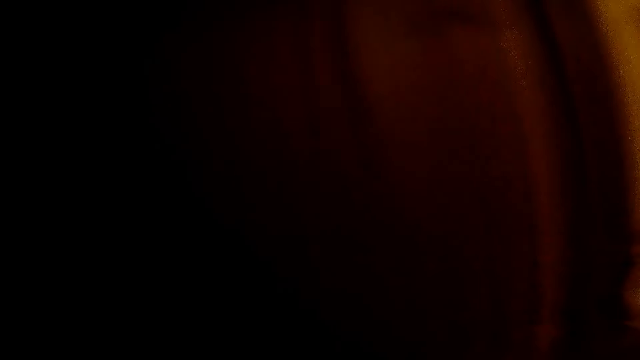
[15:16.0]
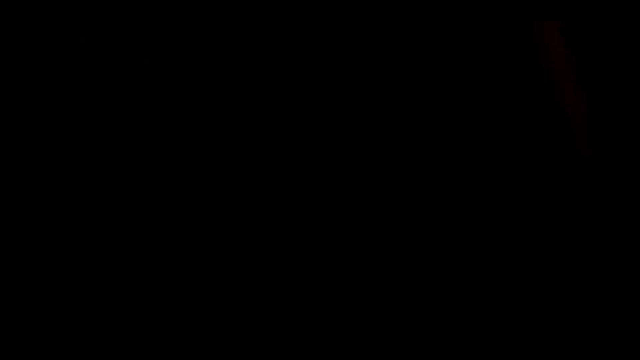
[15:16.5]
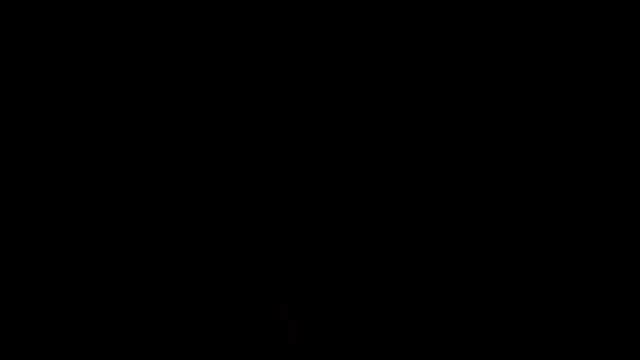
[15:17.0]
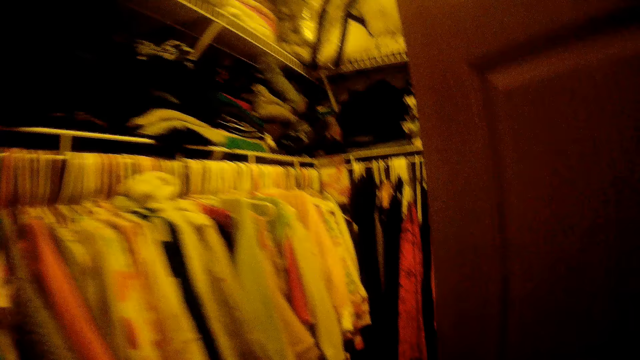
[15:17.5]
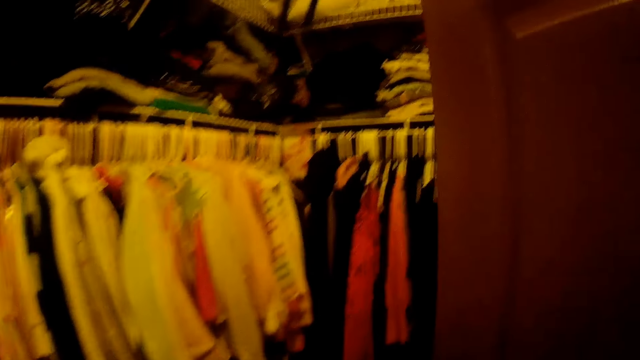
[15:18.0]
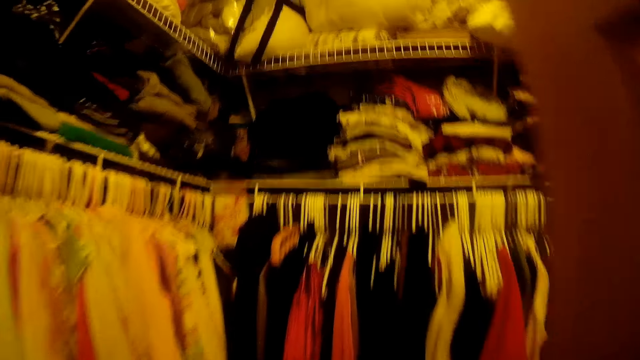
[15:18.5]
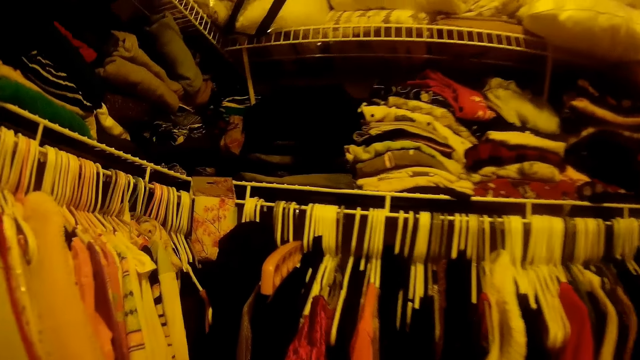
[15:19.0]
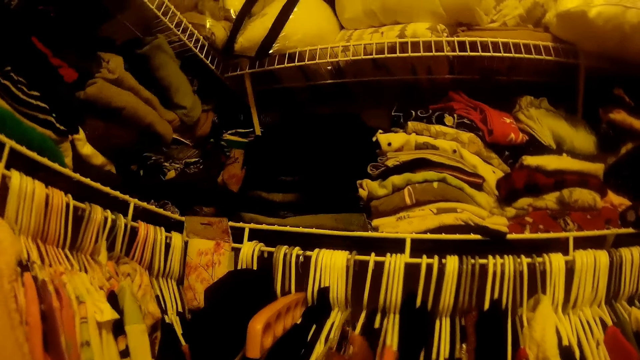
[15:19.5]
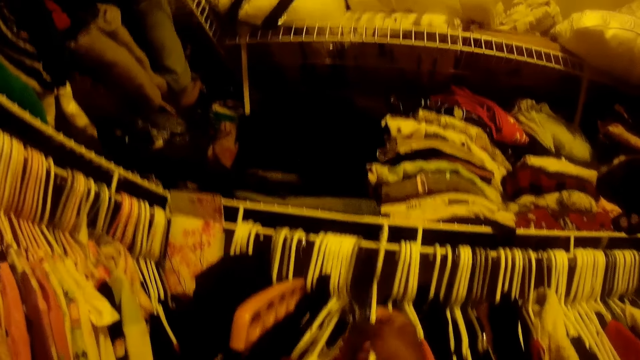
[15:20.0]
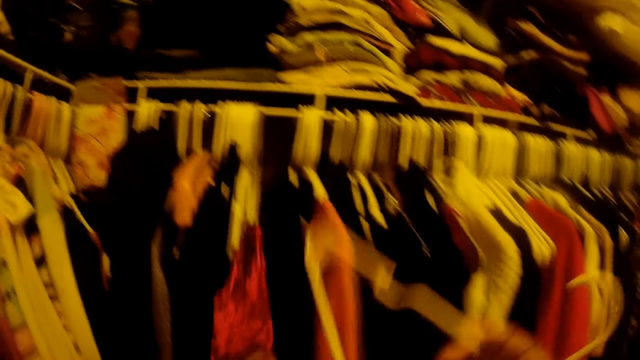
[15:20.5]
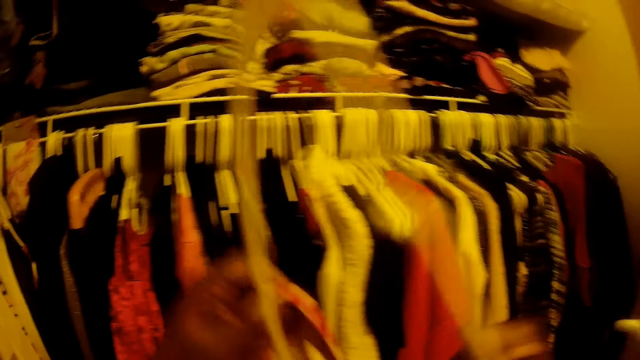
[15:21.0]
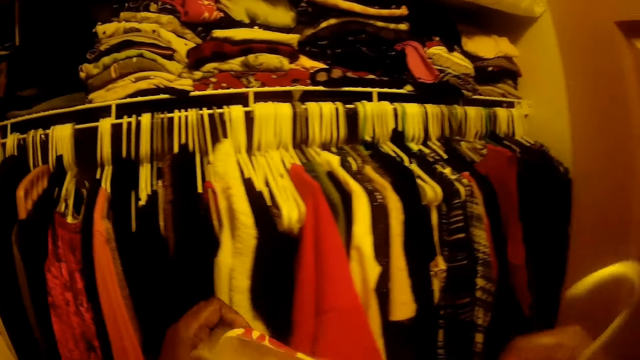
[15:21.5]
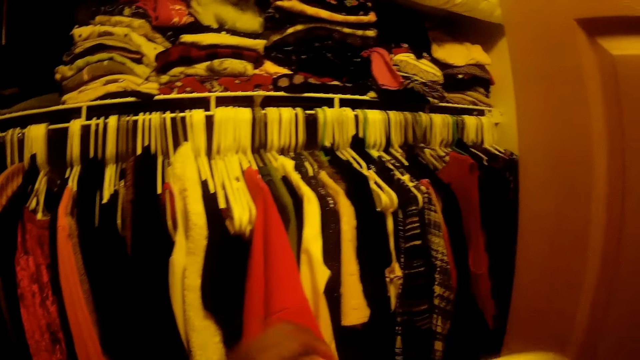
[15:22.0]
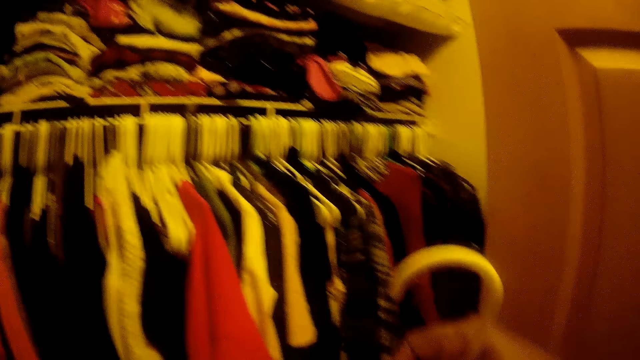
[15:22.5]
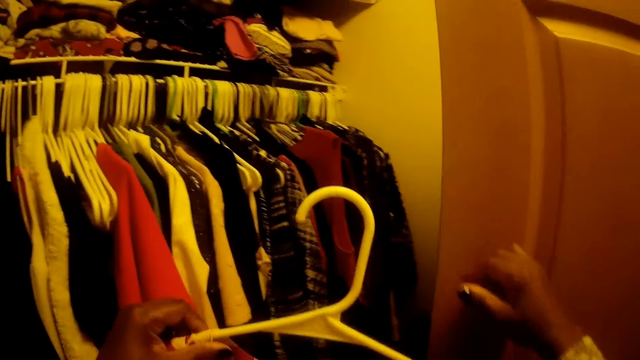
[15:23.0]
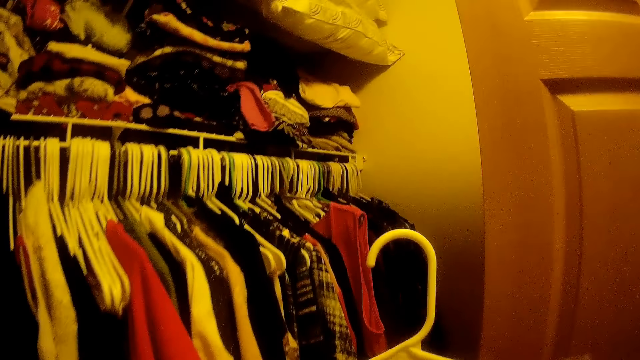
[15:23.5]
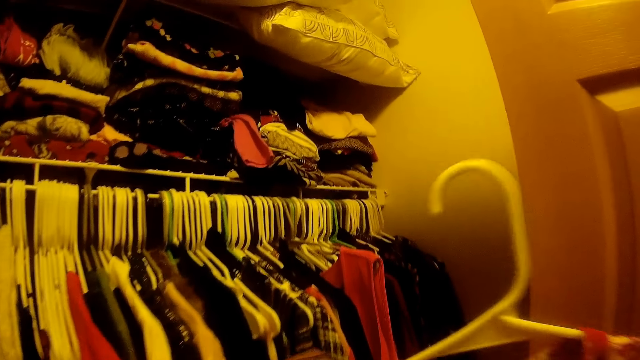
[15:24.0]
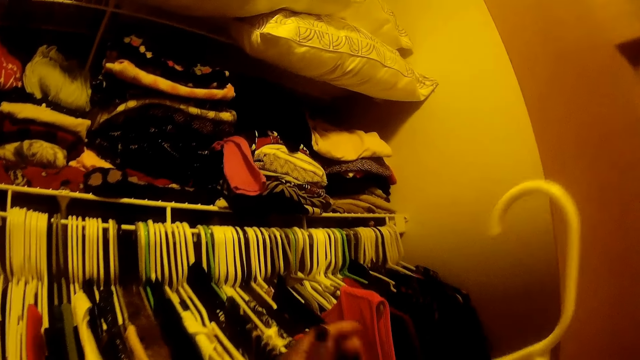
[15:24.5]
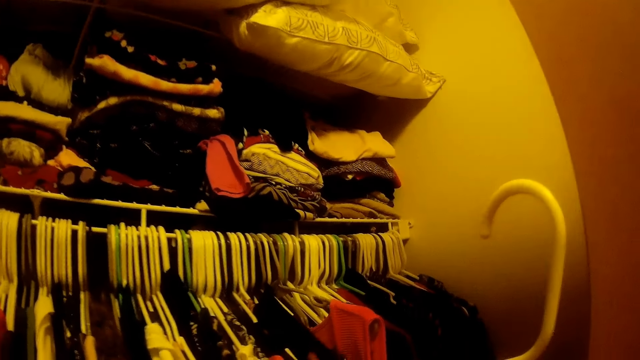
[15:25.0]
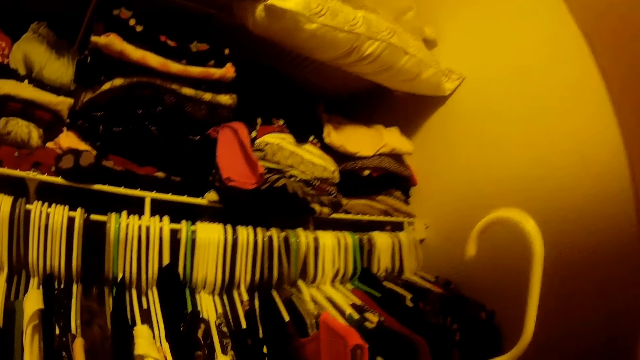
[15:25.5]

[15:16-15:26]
The camera wearer removes a hanger from the clothing rack with her right hand. She places the cloth on the hanger with her left hand. She pushes a door with a hand.

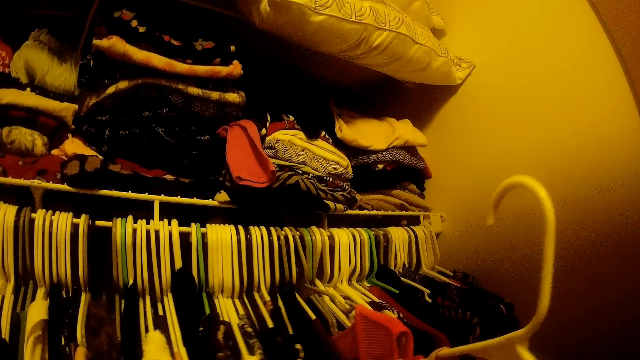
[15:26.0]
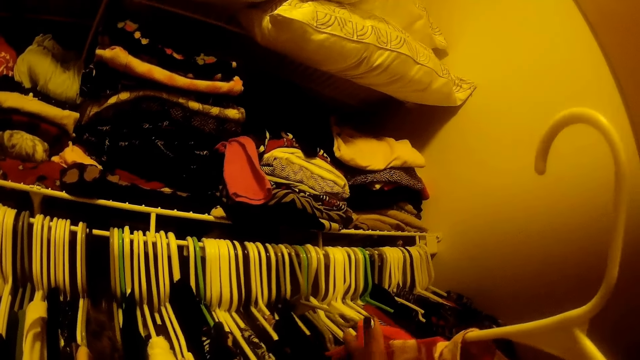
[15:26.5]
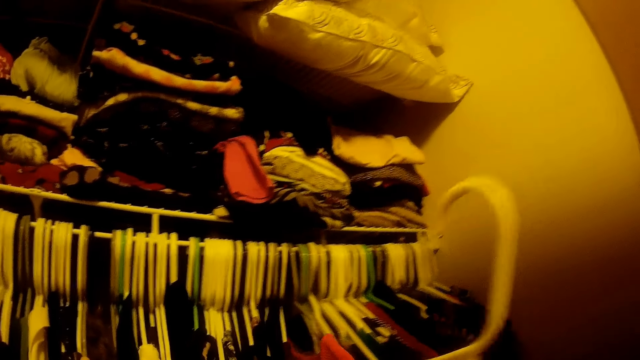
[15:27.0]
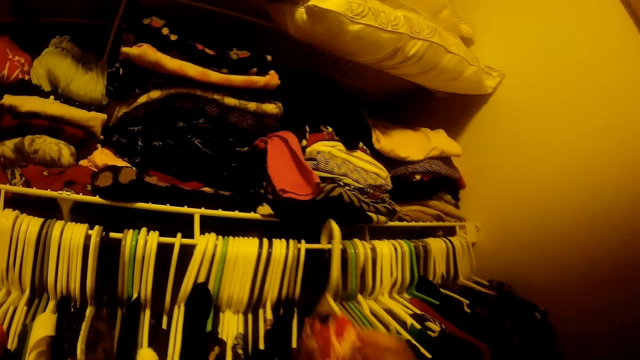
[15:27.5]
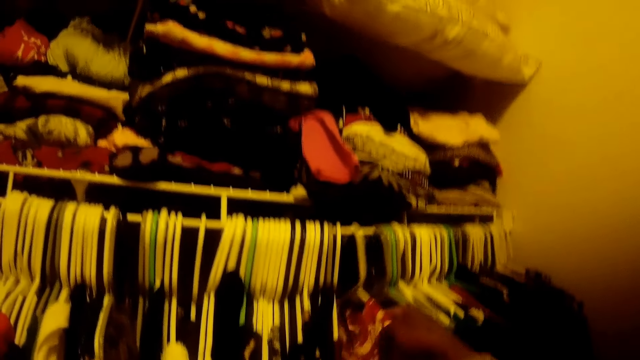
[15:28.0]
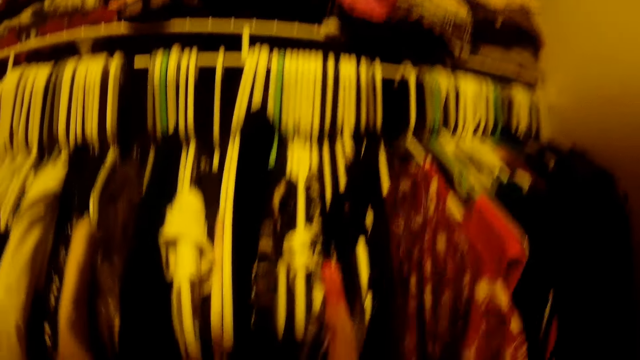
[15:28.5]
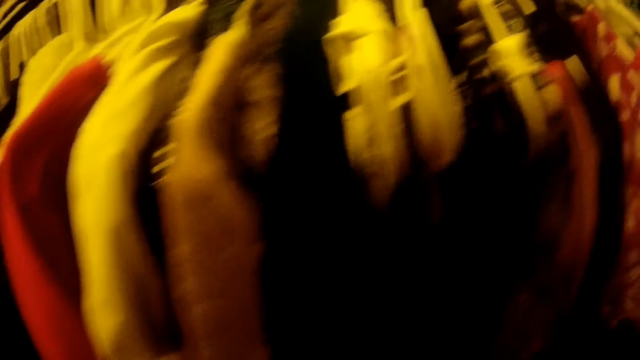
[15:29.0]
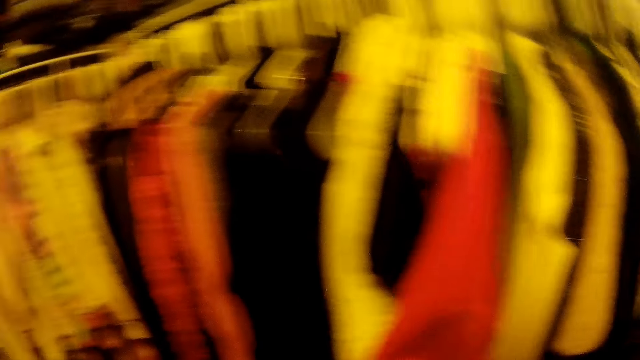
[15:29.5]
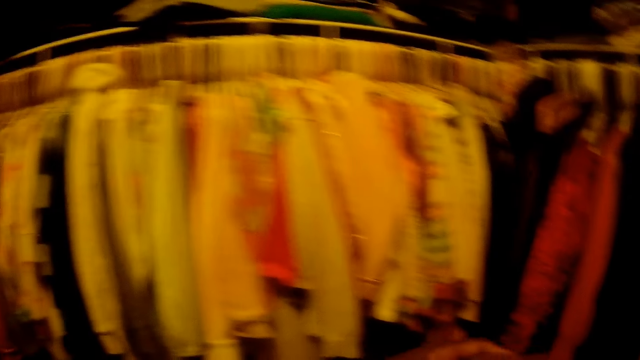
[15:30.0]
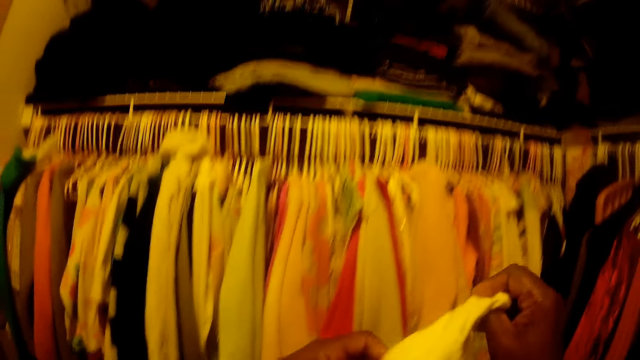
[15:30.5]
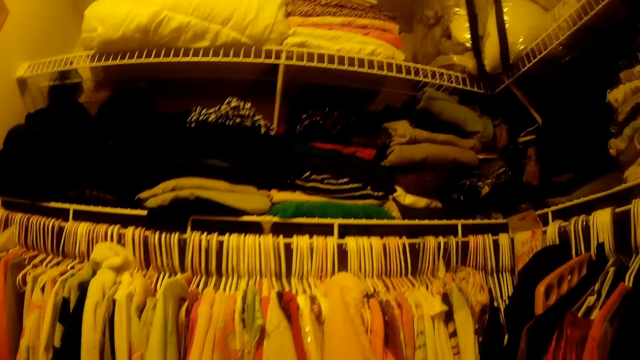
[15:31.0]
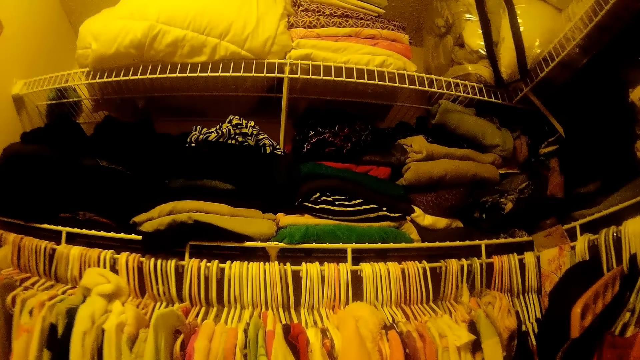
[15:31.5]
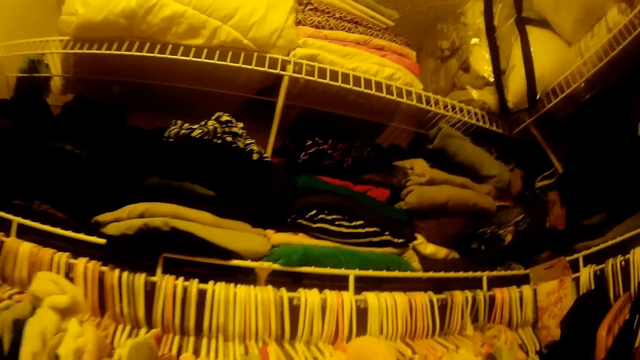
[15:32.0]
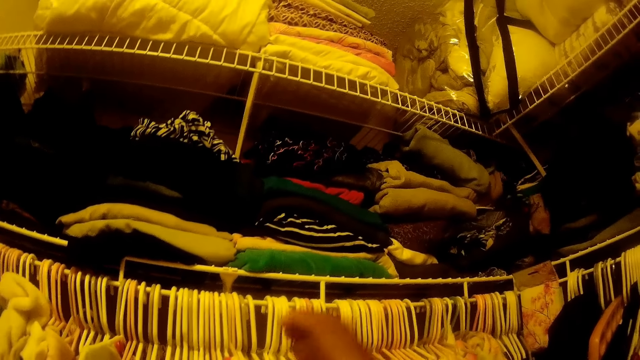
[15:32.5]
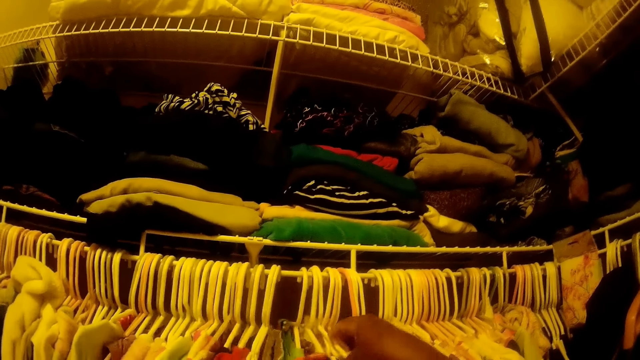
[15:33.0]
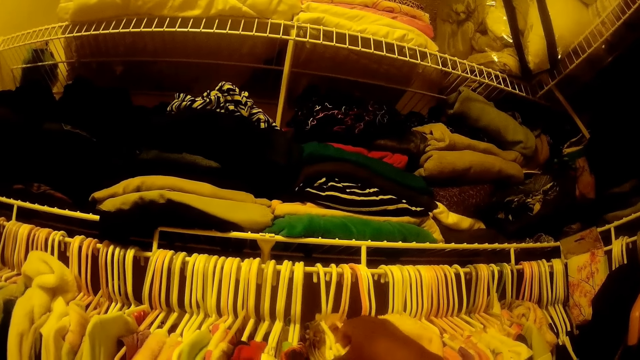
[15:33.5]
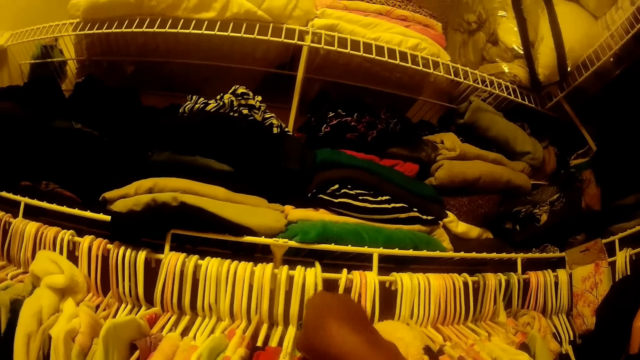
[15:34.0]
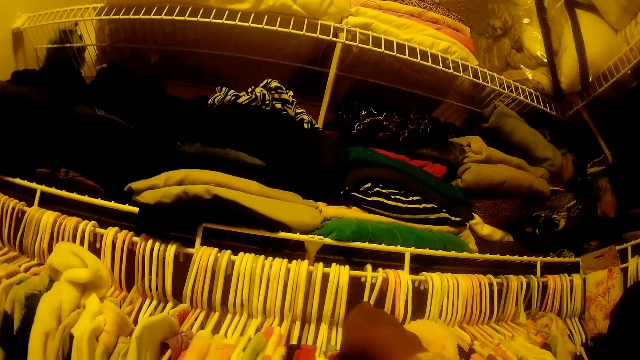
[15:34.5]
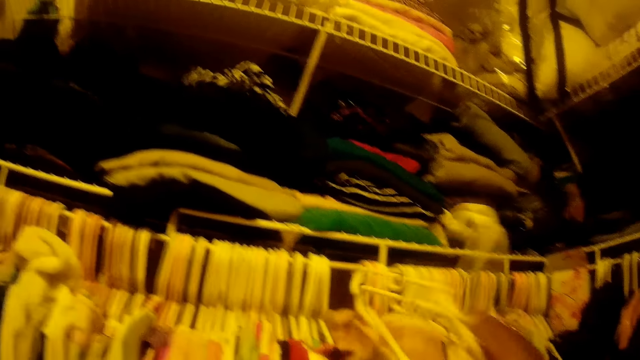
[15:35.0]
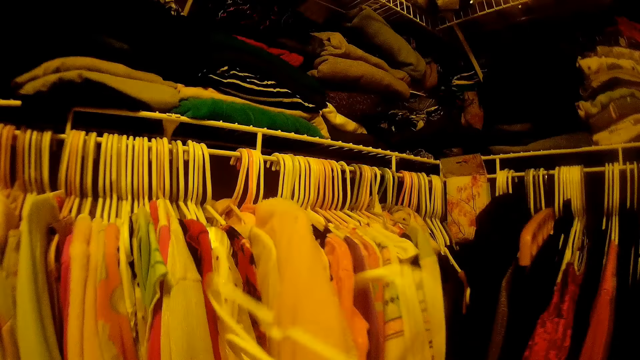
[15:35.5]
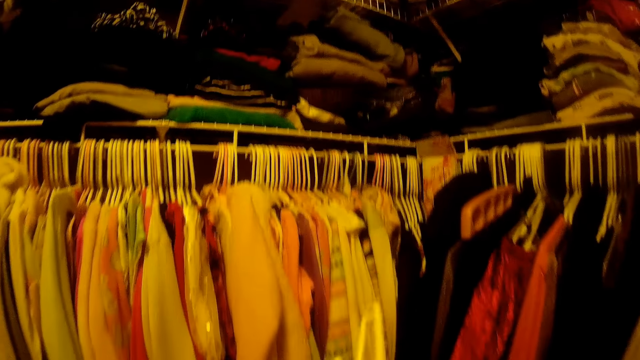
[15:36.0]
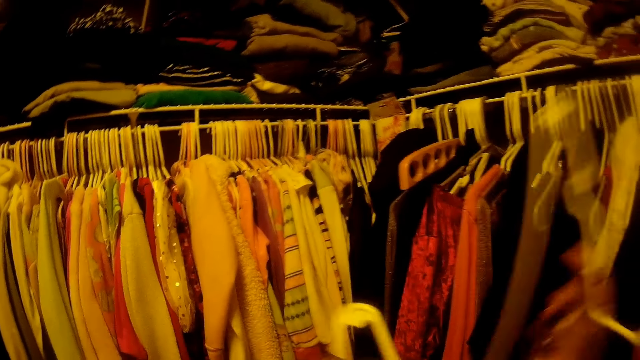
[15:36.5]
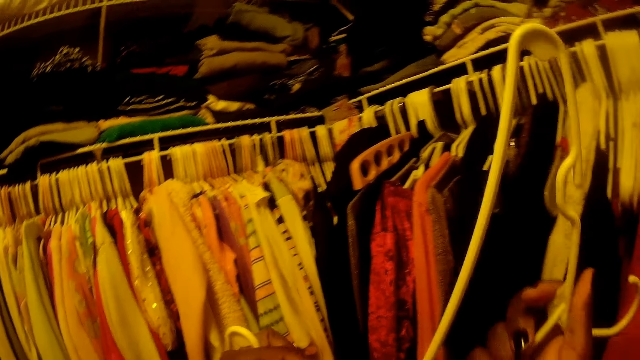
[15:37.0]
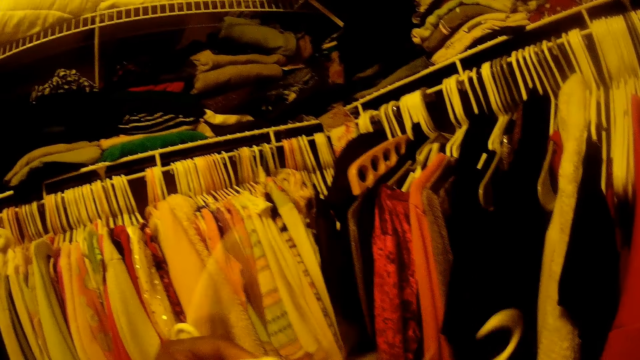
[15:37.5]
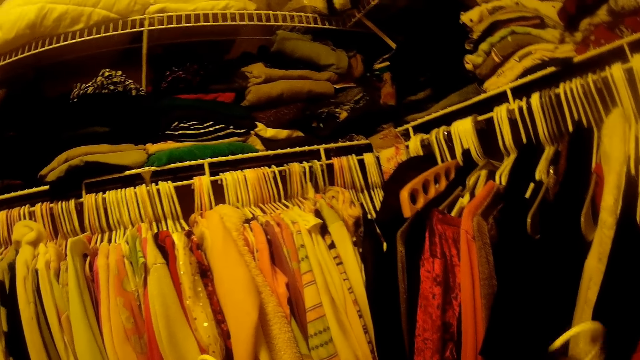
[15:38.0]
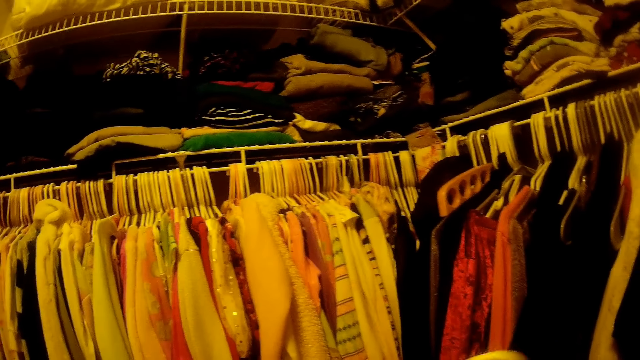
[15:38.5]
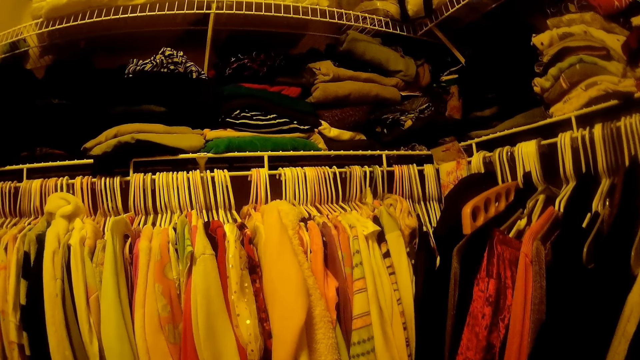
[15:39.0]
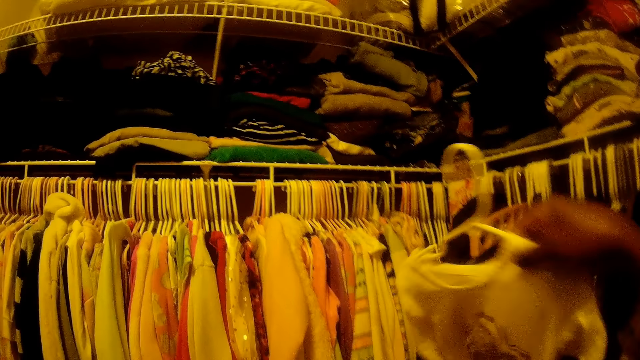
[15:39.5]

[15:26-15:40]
The camera wearer moves some clothes on the clothing rack with her left hand. She places the hanger on the clothing rack with her right hand. She holds a cloth in her right hand. She moves some clothes on the clothing rack with her right hand. She sorts clothes on the clothing rack. She removes two hangers from the clothing rack with her right hand. She places a cloth on one hanger with her left hand.
